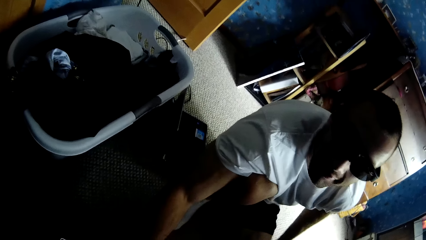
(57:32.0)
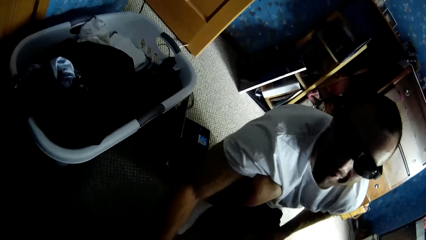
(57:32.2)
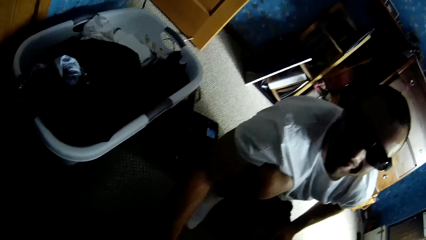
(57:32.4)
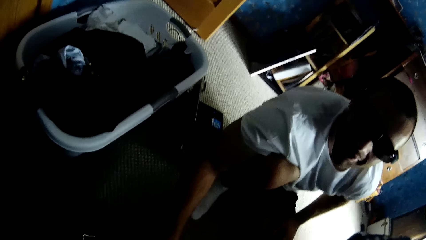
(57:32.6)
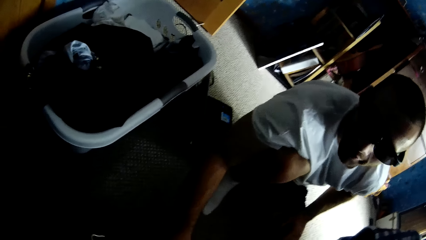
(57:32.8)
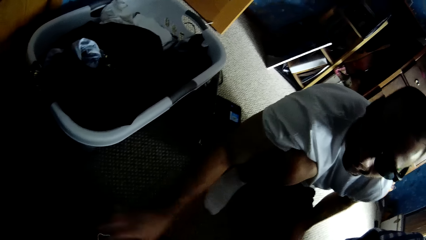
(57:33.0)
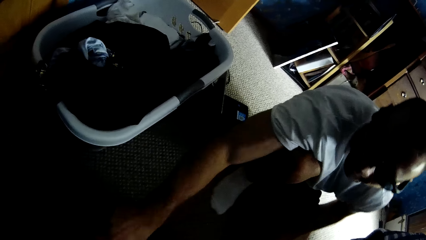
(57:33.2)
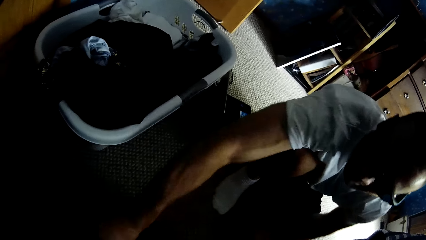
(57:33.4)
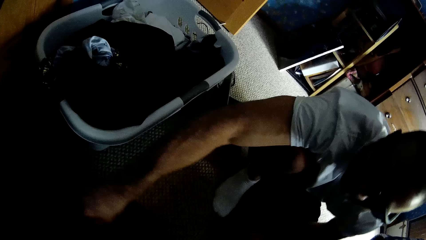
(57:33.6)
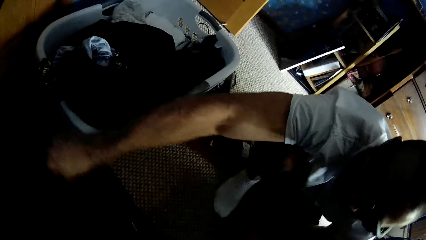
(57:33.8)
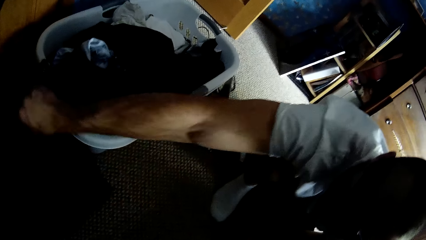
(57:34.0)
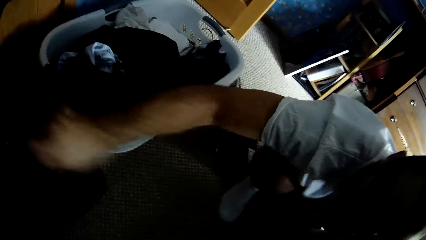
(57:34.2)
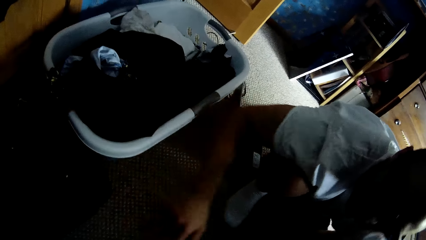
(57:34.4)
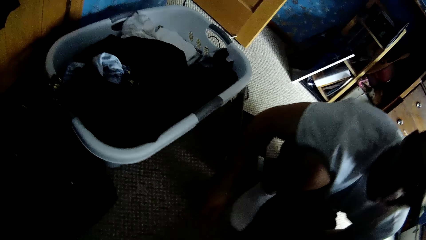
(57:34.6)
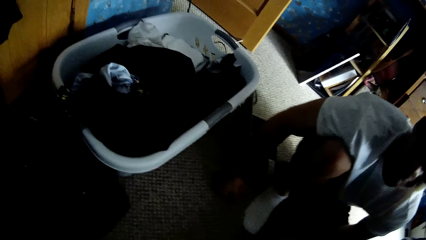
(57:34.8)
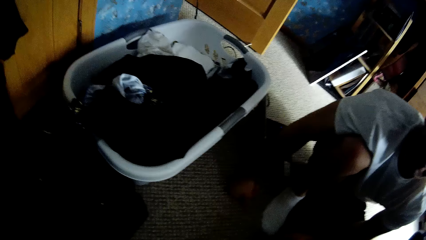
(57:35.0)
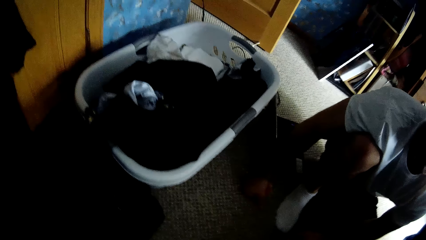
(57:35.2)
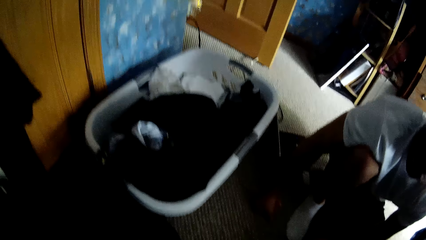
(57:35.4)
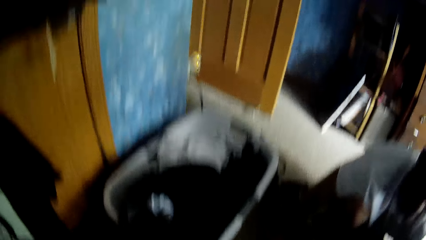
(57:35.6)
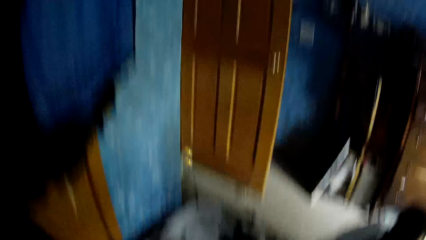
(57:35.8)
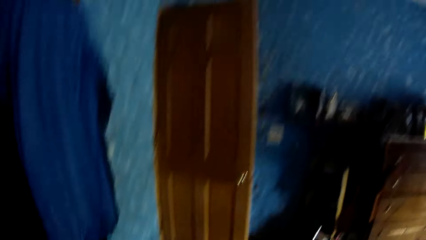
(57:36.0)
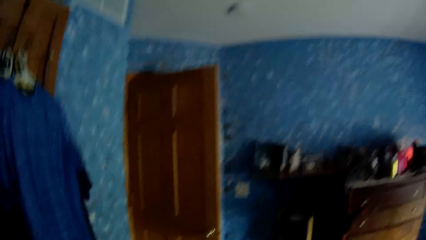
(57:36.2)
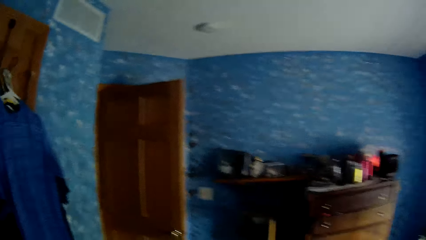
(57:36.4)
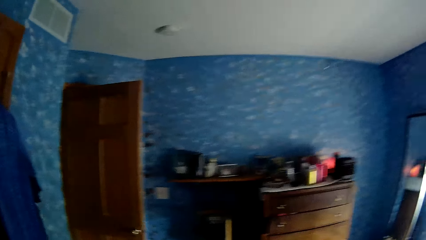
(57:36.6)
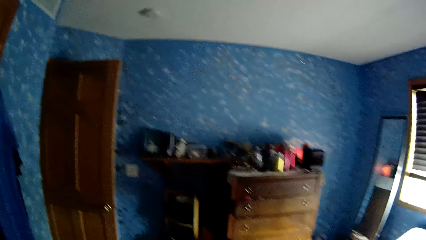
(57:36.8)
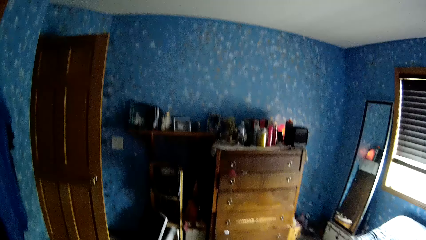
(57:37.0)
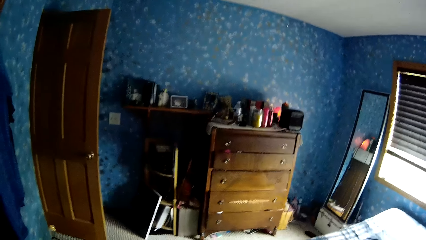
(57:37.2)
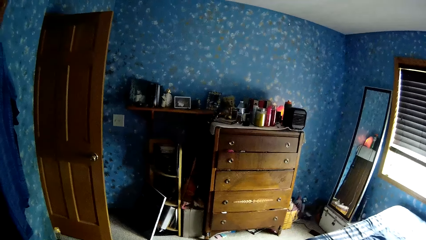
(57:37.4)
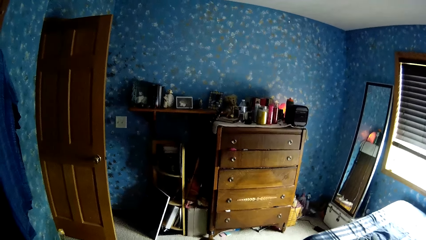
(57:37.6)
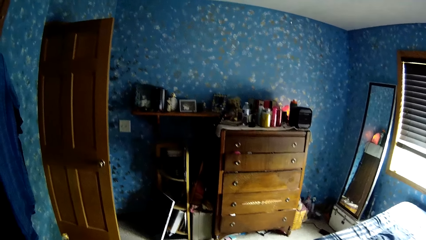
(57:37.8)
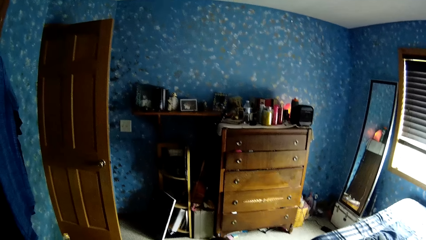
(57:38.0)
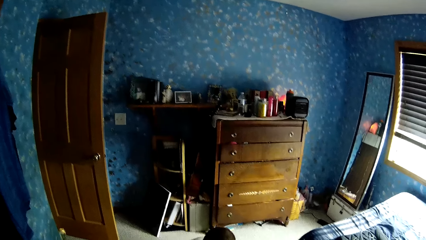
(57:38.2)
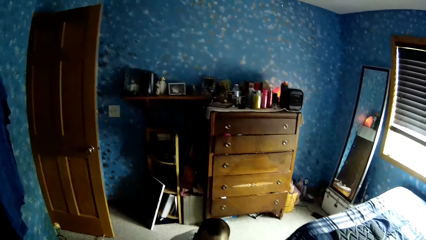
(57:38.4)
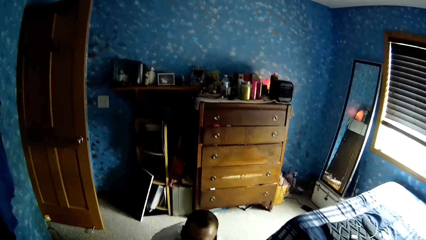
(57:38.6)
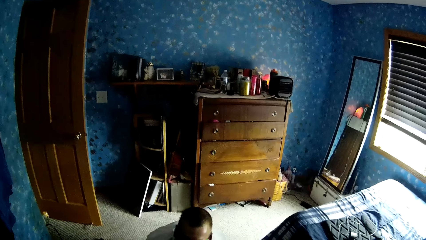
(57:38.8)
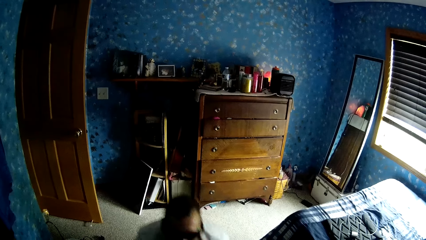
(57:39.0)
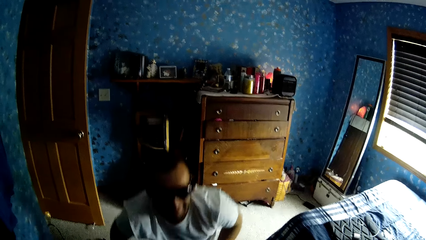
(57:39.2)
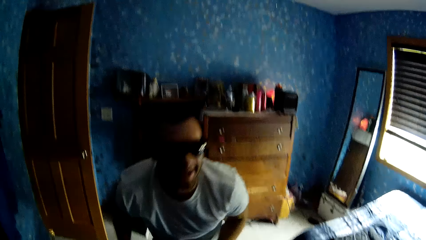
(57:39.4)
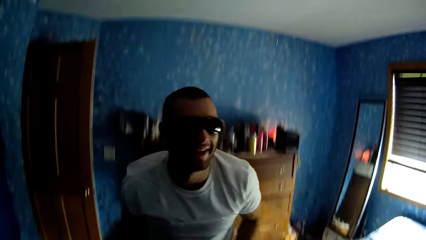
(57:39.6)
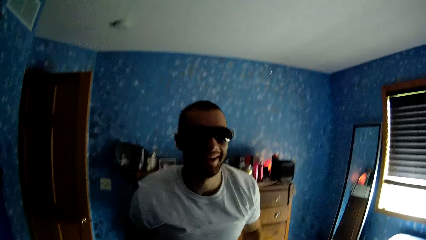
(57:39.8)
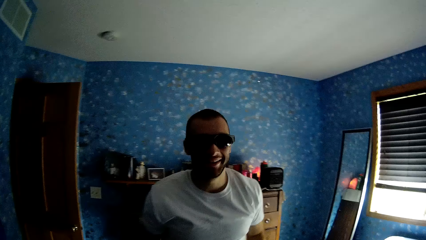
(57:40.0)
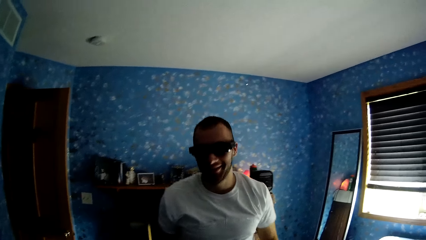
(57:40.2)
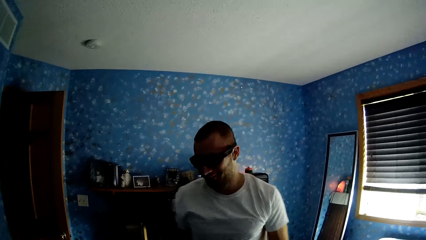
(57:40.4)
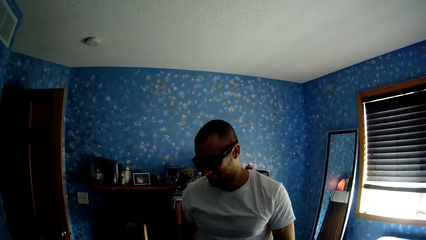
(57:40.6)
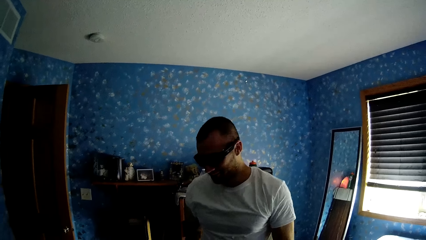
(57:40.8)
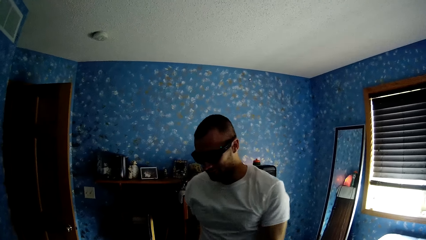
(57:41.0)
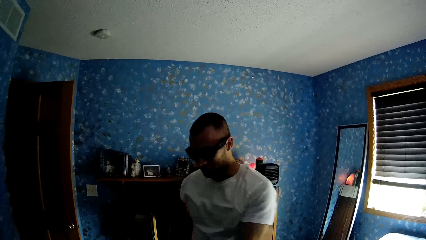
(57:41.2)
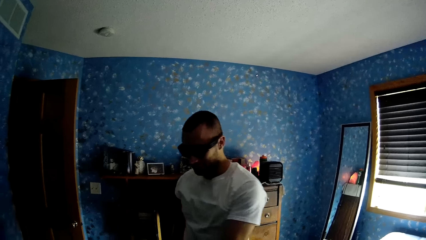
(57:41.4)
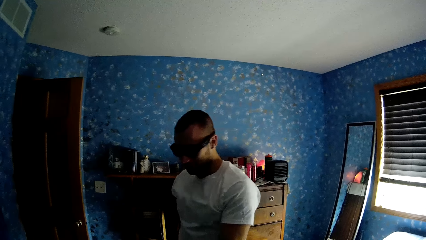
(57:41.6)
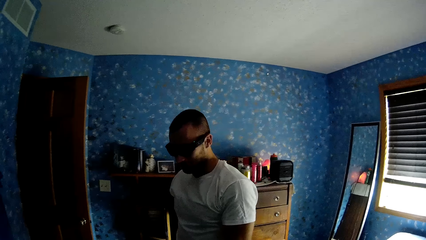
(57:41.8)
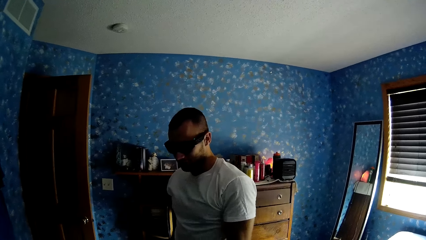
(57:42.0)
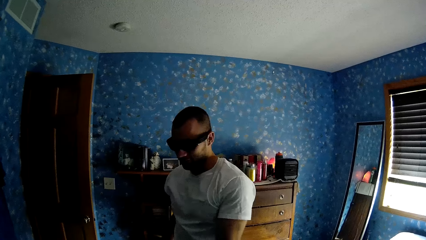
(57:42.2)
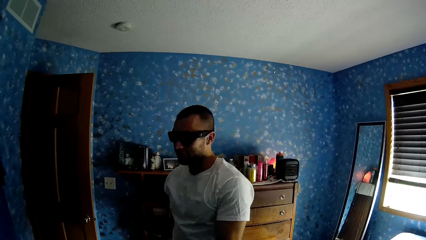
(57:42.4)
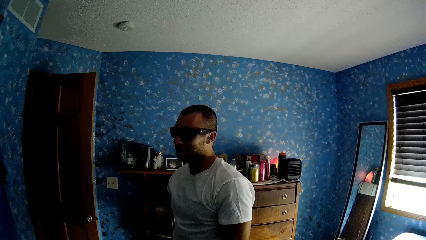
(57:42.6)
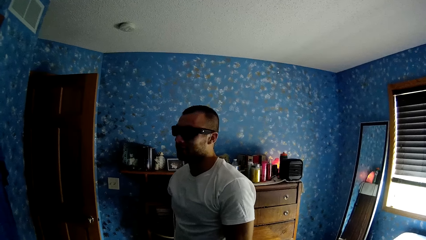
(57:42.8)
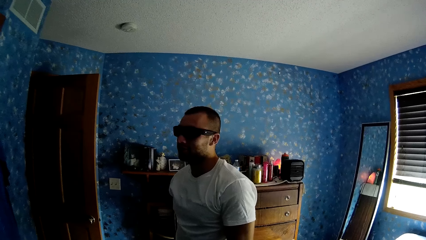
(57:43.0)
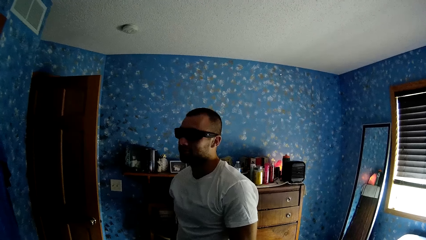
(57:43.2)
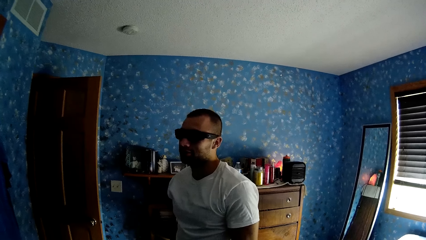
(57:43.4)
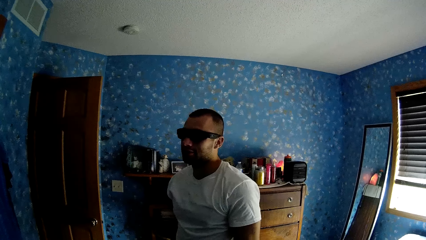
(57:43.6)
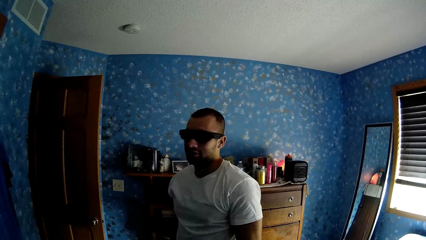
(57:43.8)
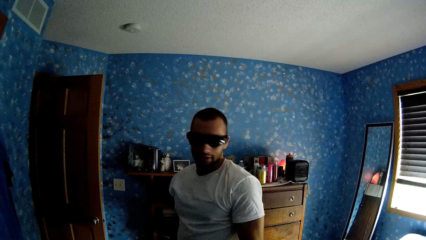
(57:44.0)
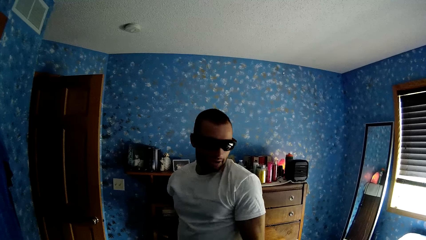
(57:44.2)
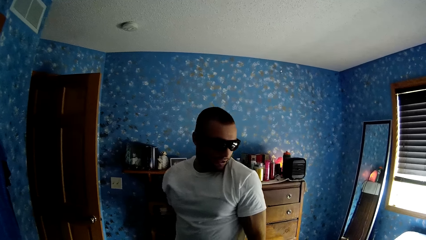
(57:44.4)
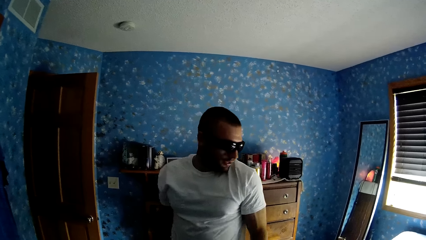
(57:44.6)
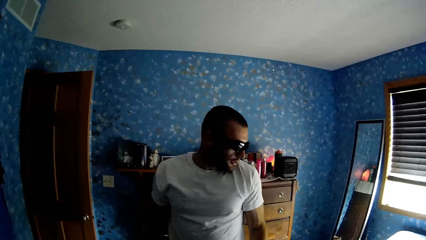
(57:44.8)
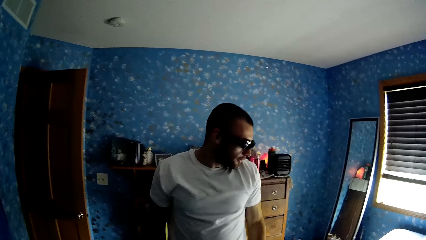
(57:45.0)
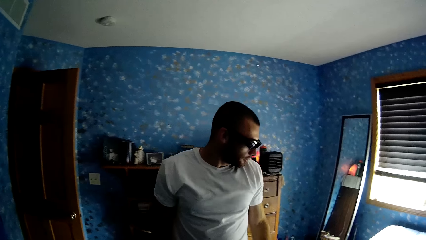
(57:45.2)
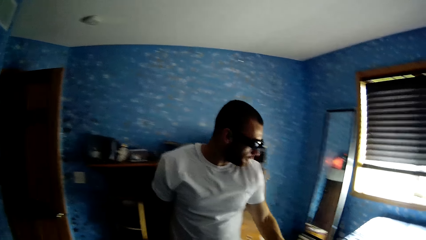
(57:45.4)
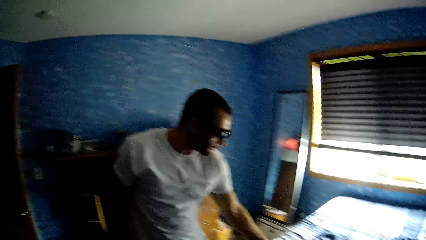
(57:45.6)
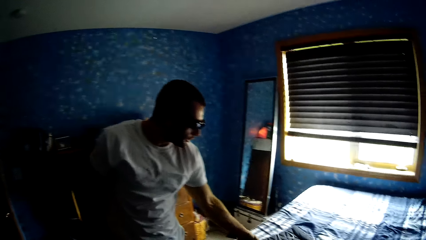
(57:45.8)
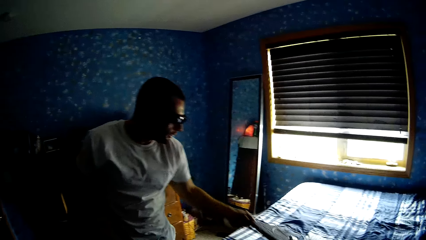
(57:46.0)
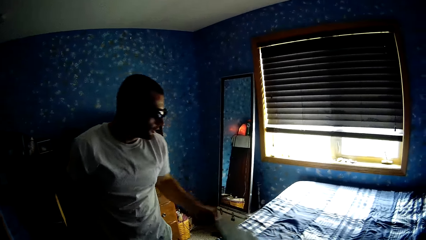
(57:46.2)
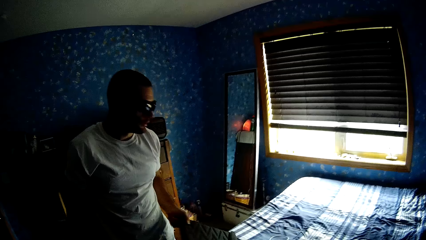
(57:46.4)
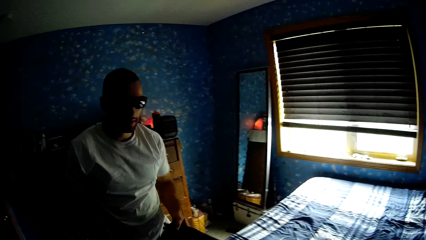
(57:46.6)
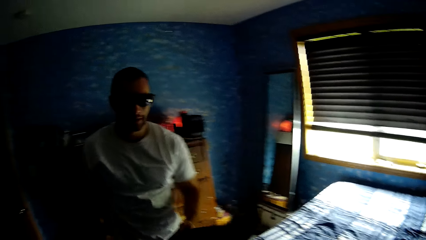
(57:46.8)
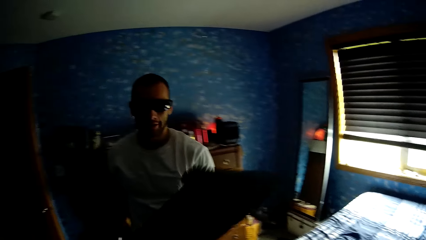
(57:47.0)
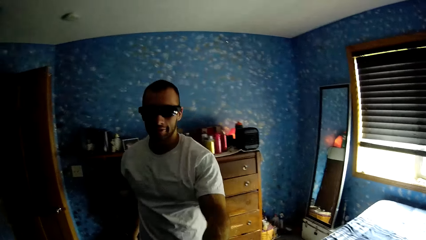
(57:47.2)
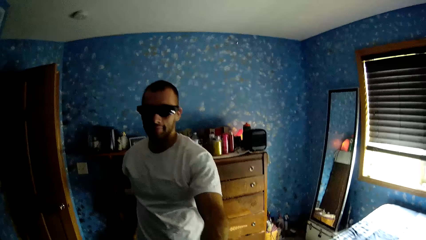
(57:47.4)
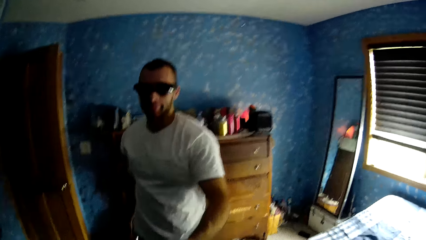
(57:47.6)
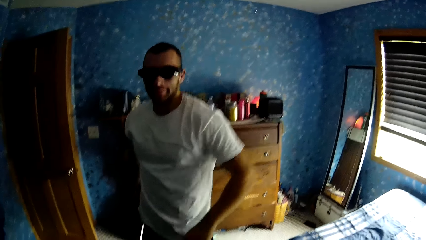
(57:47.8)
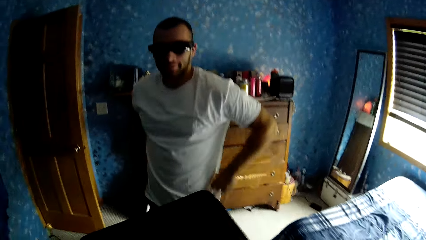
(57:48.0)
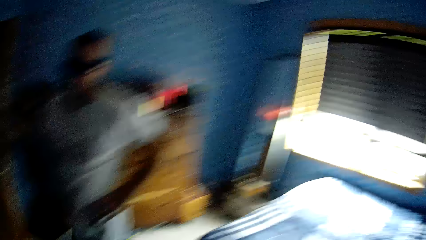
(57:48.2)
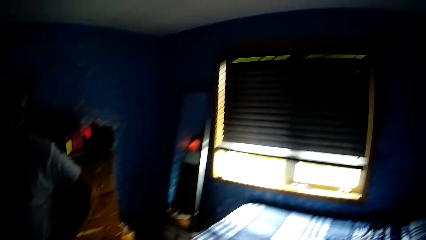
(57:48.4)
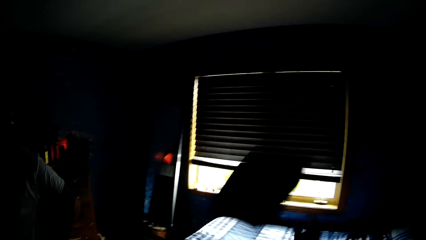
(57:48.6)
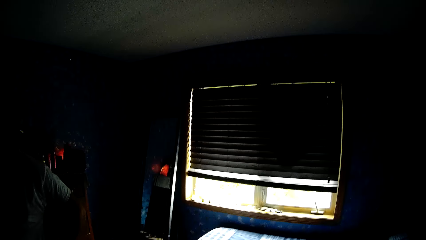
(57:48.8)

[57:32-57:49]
A man moves a bag on the floor with his hand. The camera wearer looks around. The man stands. The camera wearer talks to the man. The man picks up a pillow or mouse pad from the bed. The man gives the pillow to the camera wearer. The camera wearer throws the pillow to the window.
